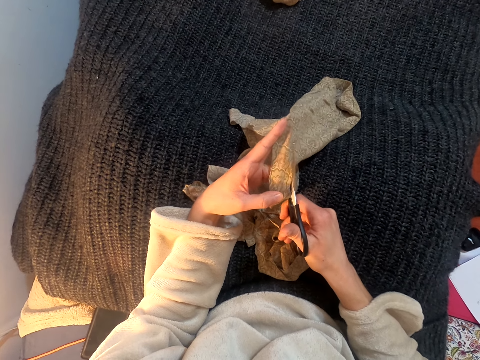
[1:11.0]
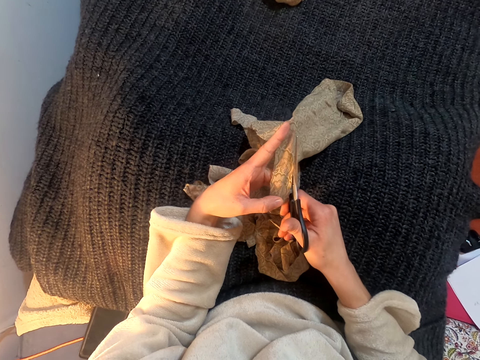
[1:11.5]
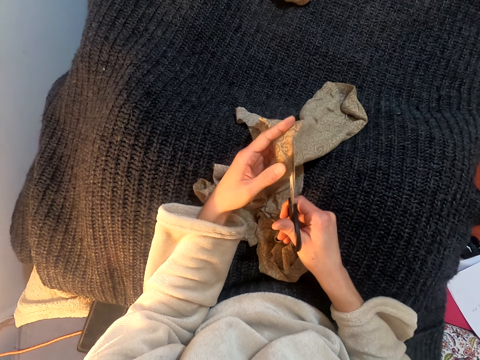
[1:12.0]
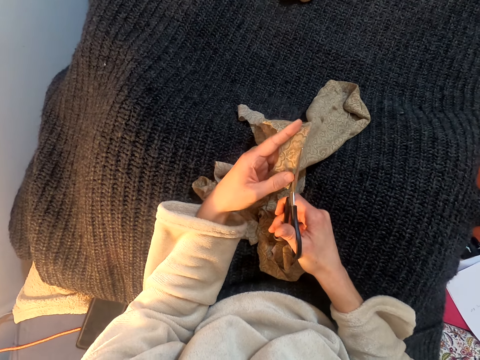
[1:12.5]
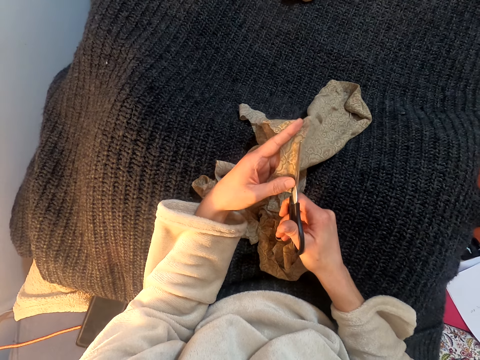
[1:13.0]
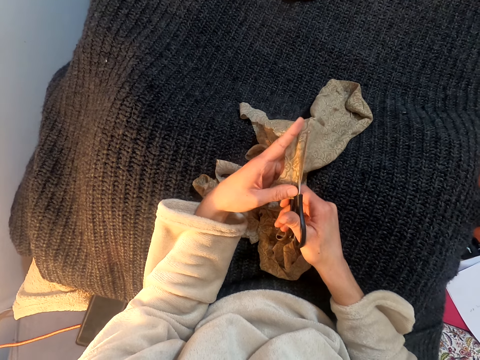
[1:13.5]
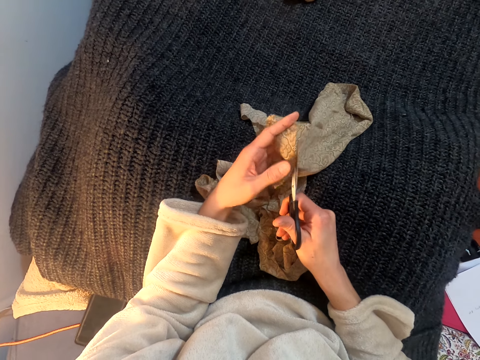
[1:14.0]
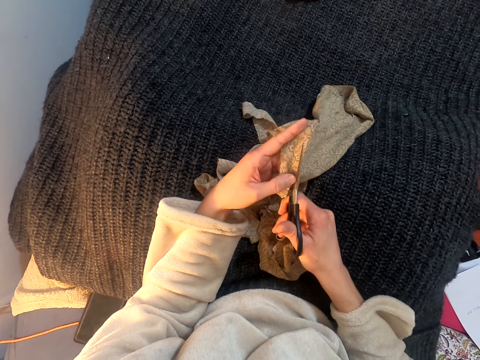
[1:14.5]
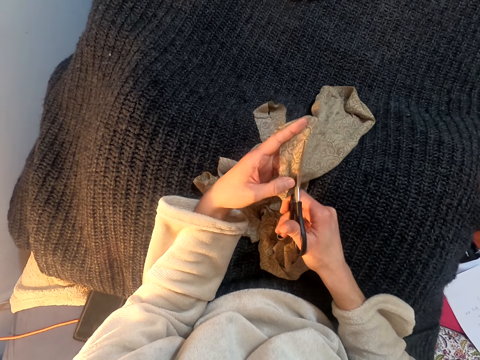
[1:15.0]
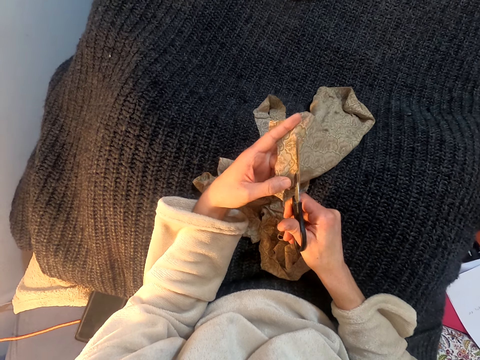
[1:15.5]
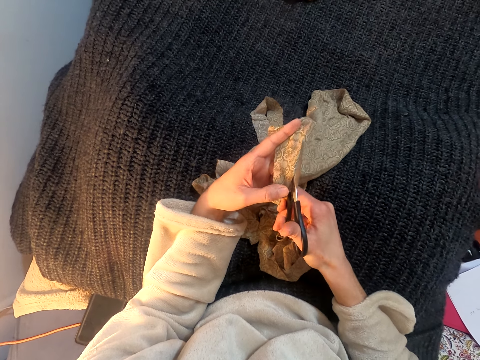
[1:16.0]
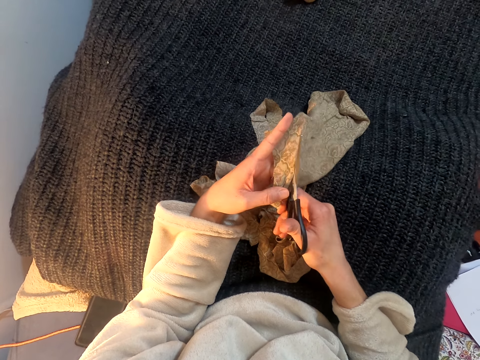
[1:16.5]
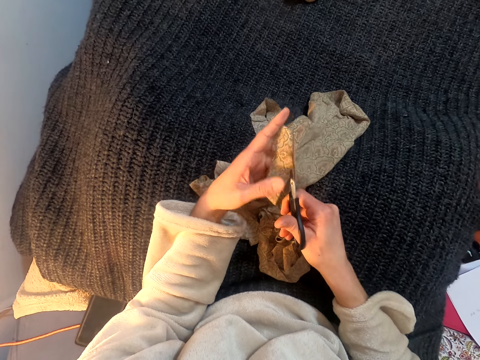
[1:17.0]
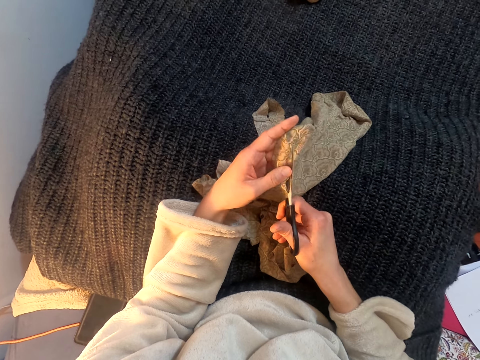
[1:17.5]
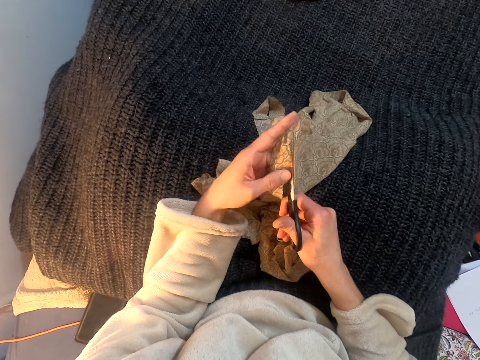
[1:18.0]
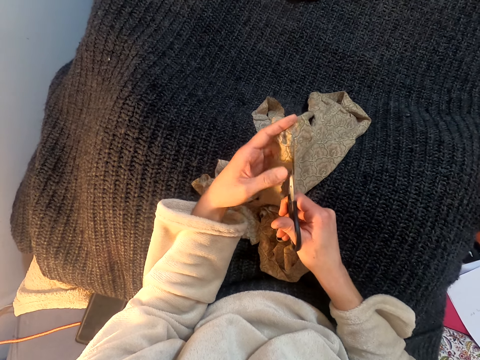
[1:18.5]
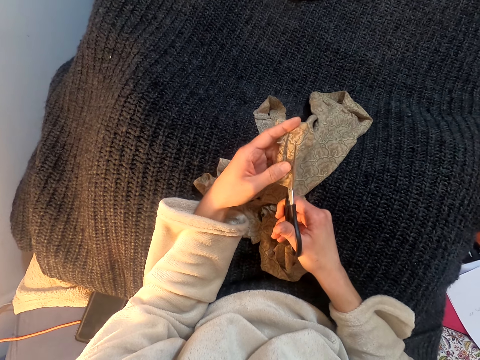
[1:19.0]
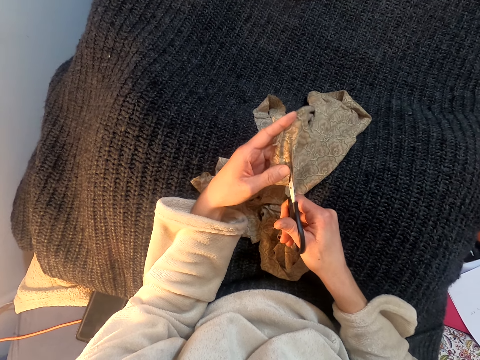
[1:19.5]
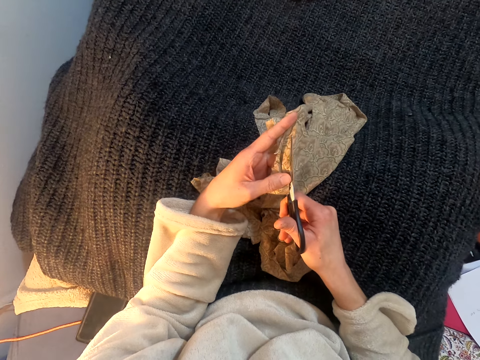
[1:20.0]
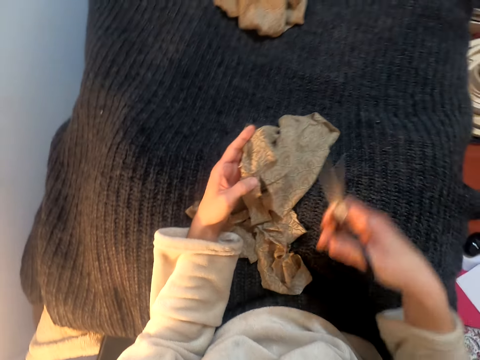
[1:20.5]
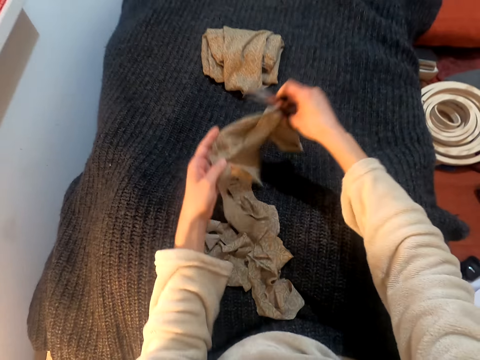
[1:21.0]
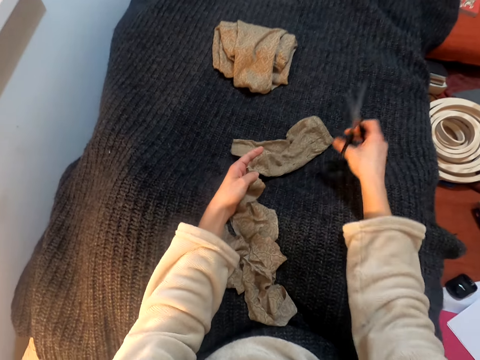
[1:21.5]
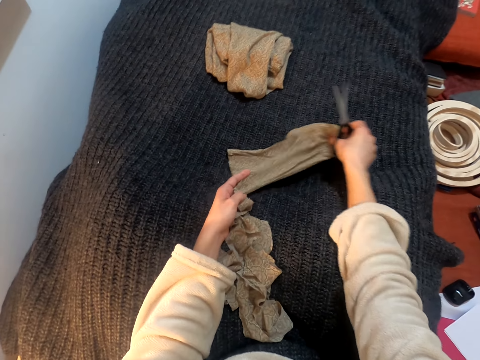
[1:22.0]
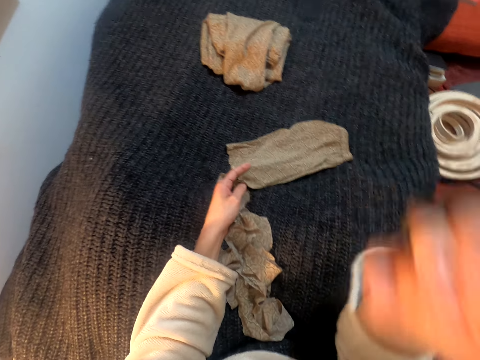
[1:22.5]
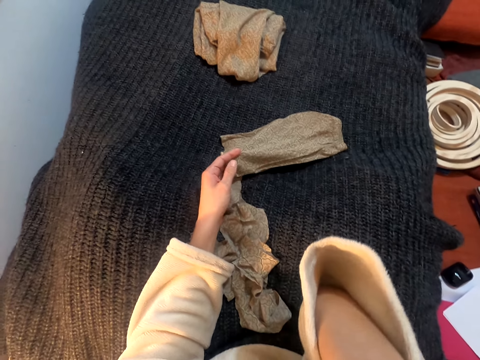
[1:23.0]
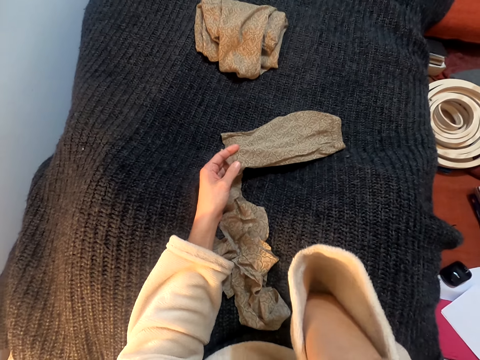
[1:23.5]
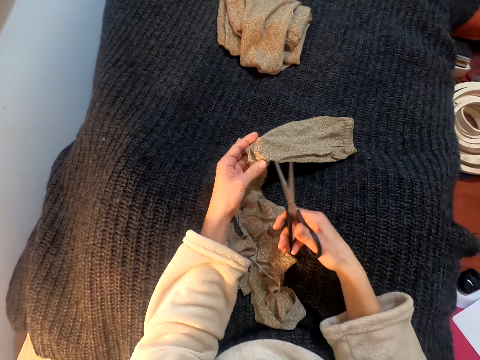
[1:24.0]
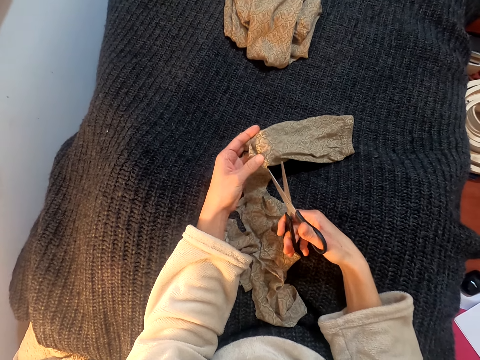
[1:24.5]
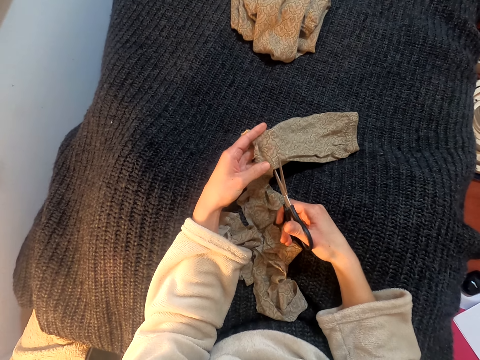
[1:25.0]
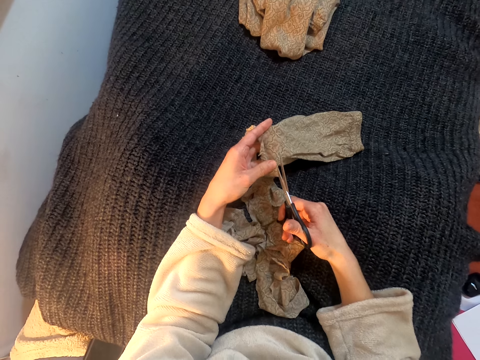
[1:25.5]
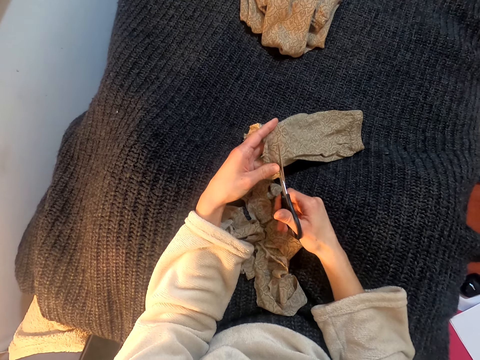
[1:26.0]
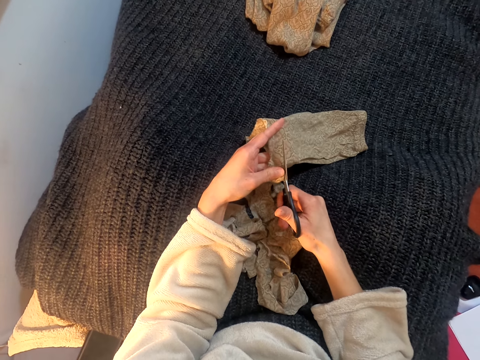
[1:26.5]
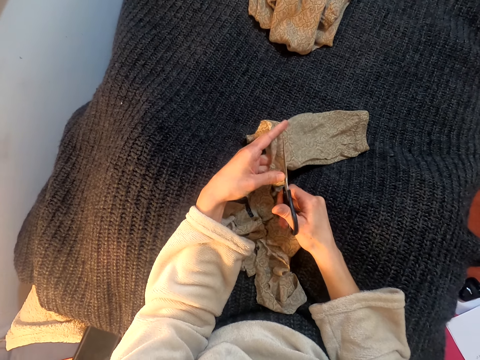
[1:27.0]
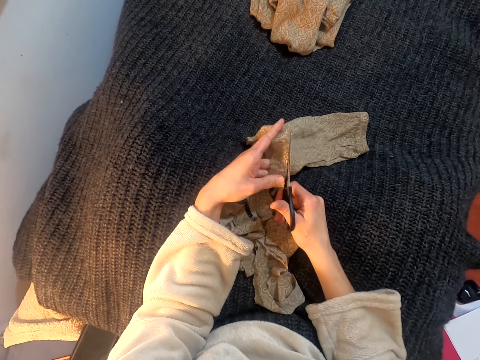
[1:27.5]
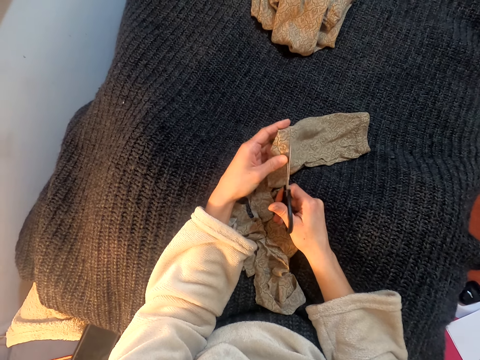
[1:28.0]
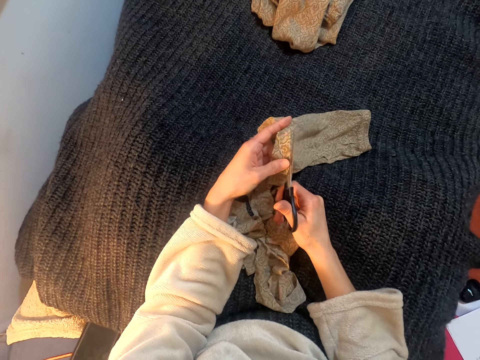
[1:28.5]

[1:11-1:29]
The camera wearer cuts the cloth with scissors. They lift the right hand and lift the cloth. They turn the cloth over. They drop the cloth. They lift the right hand. They touch the camera. They drop the right hand. They cut the cloth with the scissors.

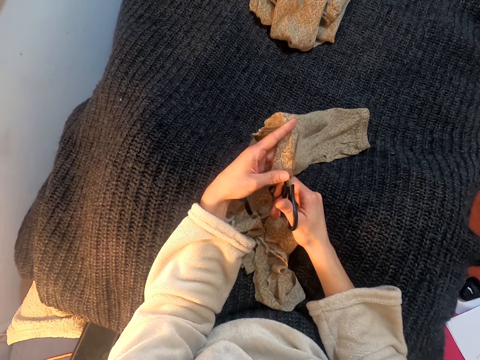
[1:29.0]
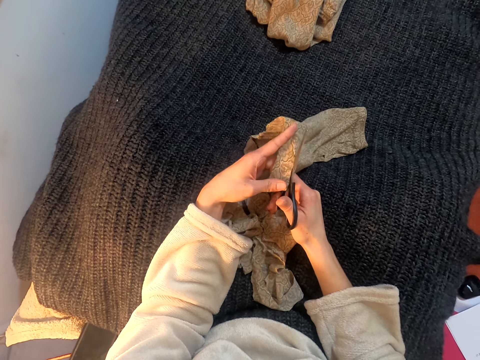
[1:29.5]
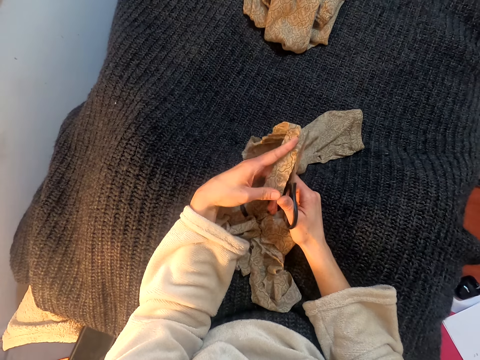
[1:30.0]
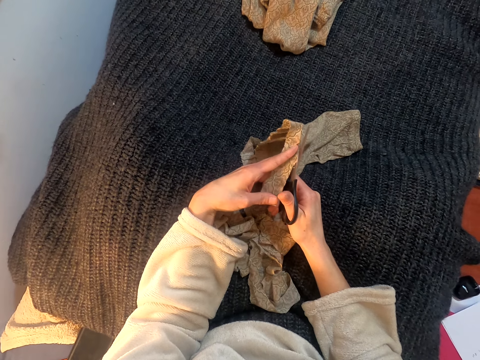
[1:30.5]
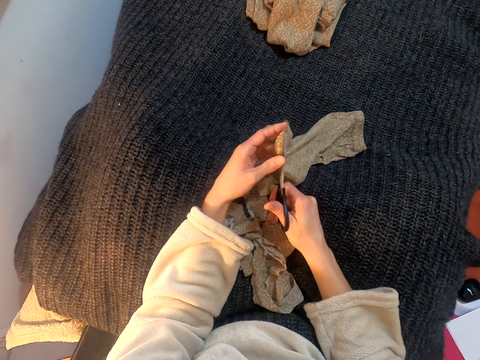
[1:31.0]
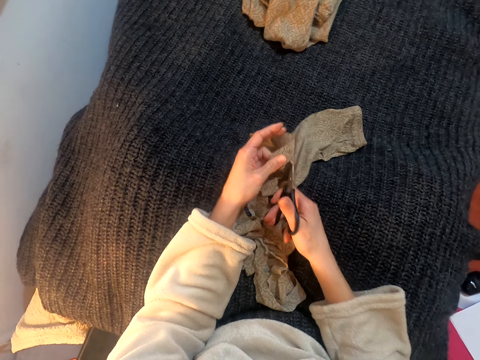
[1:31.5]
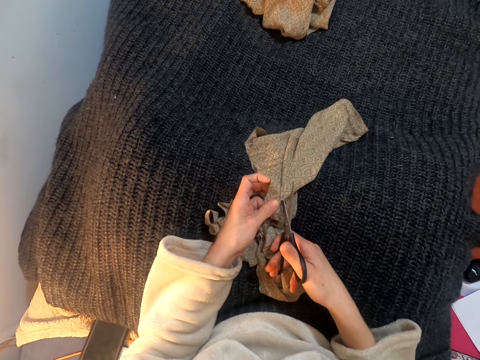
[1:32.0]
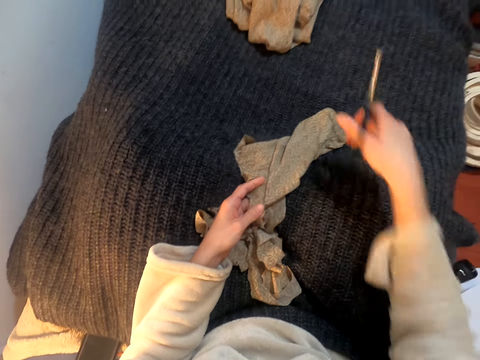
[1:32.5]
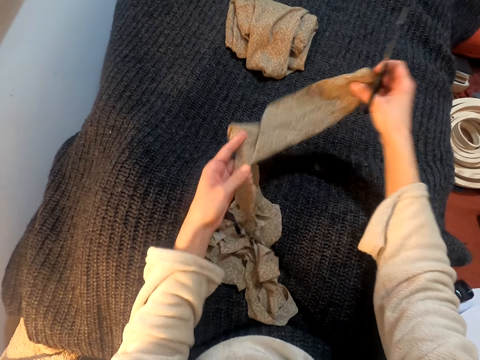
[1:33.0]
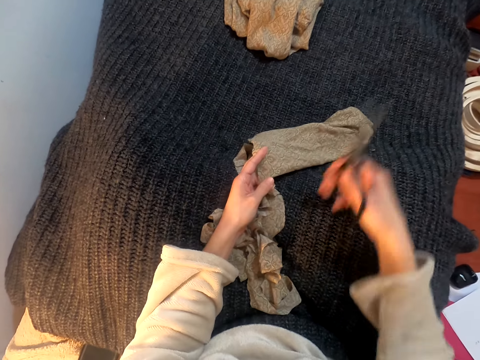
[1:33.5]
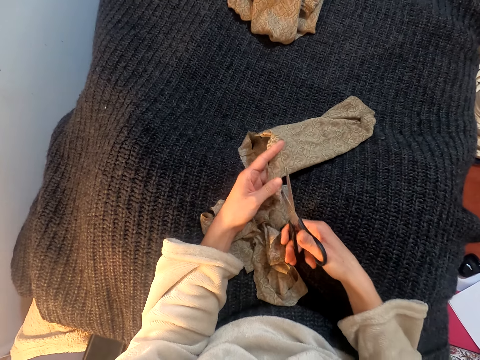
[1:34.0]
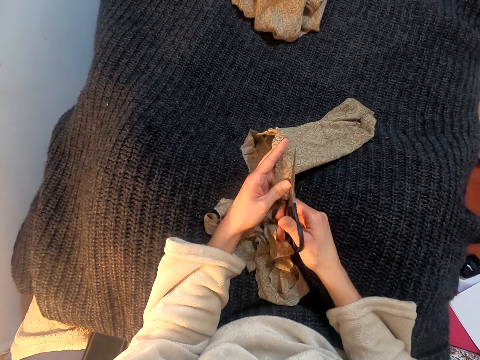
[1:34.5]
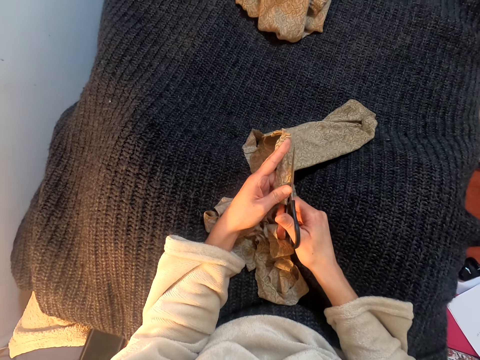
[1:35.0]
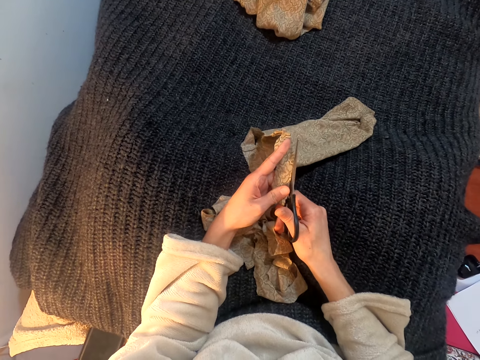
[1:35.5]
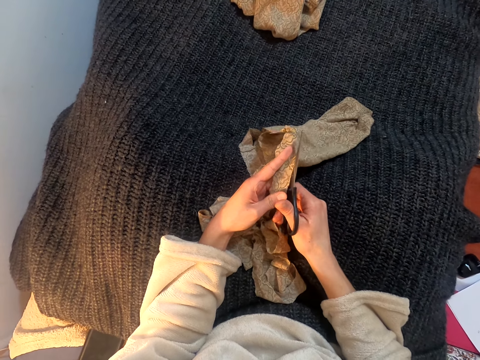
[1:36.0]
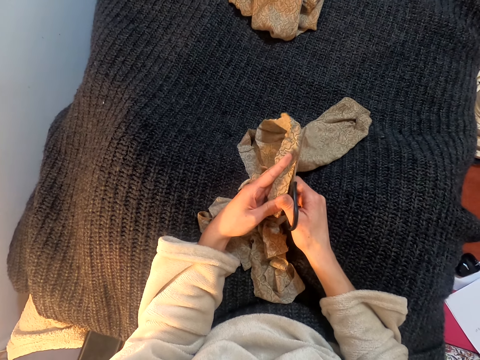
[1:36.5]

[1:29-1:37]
The camera wearer pulls the cloth. They lift the right hand and lift the cloth. They turn the cloth over. They move the right hand. They cut the cloth with scissors.
